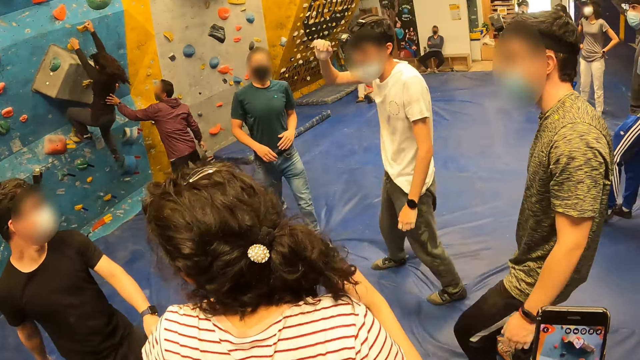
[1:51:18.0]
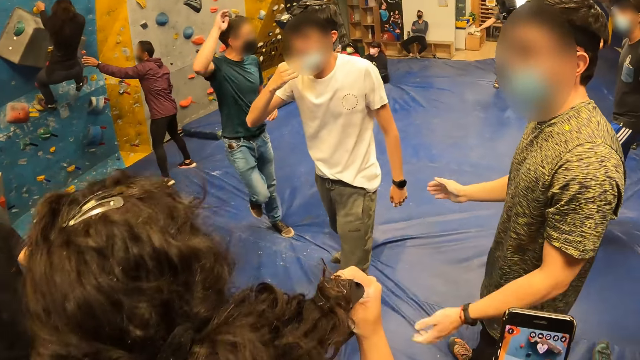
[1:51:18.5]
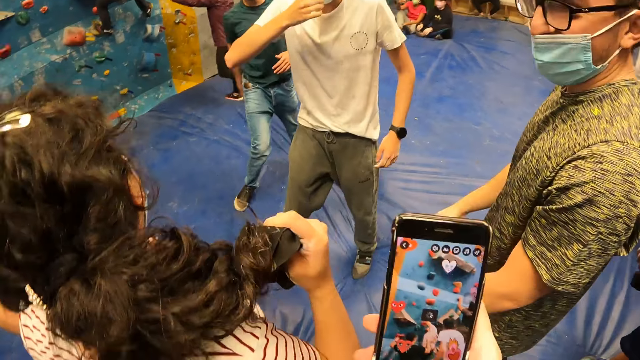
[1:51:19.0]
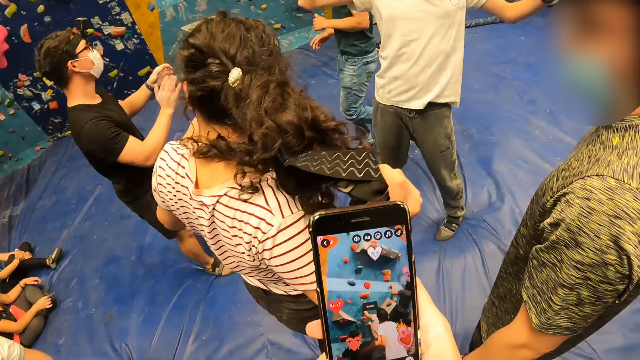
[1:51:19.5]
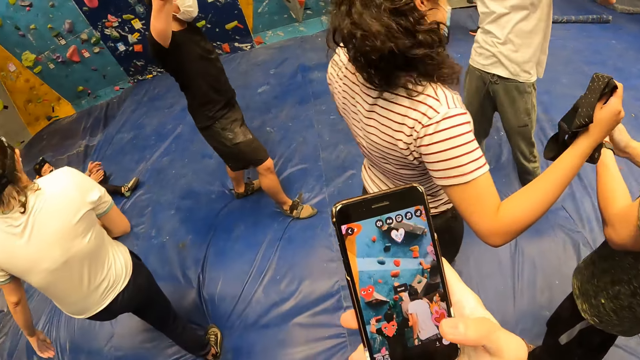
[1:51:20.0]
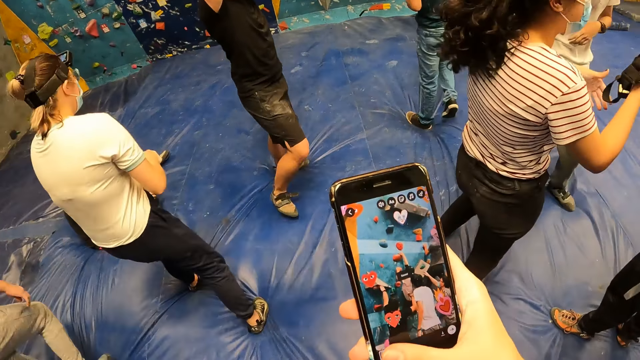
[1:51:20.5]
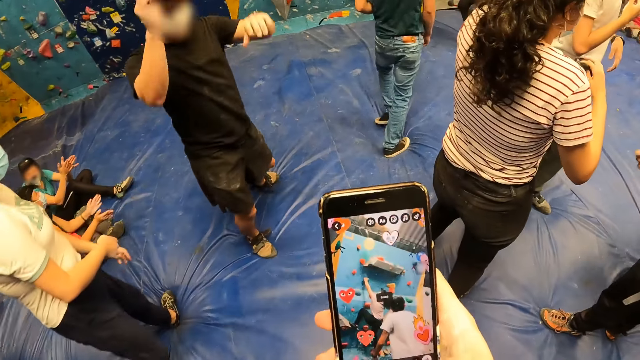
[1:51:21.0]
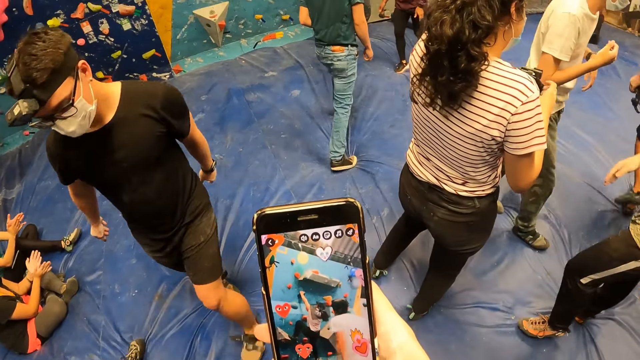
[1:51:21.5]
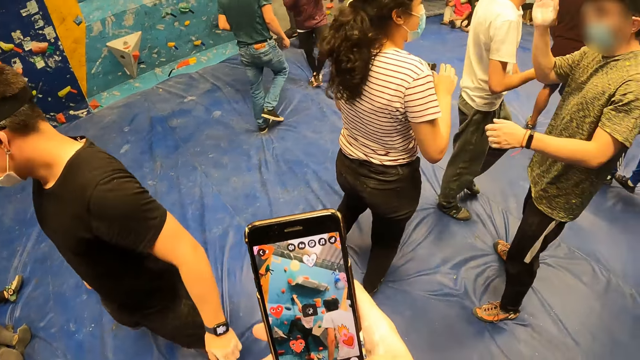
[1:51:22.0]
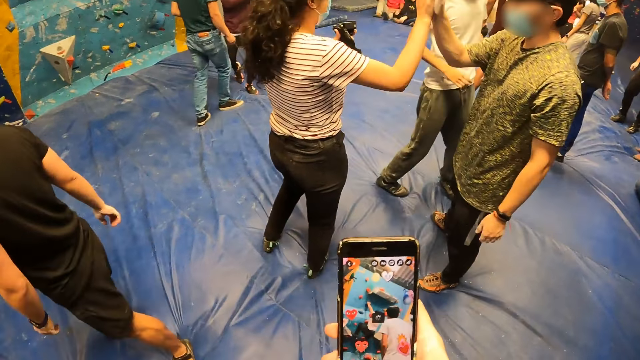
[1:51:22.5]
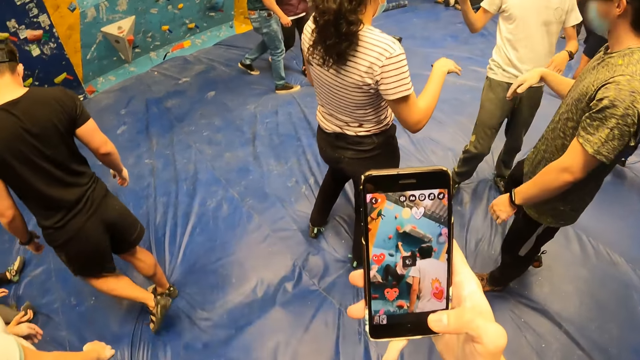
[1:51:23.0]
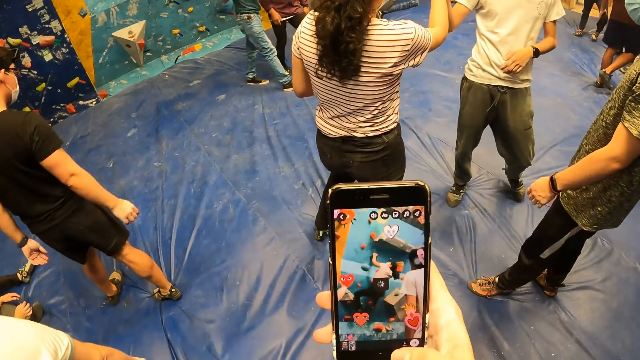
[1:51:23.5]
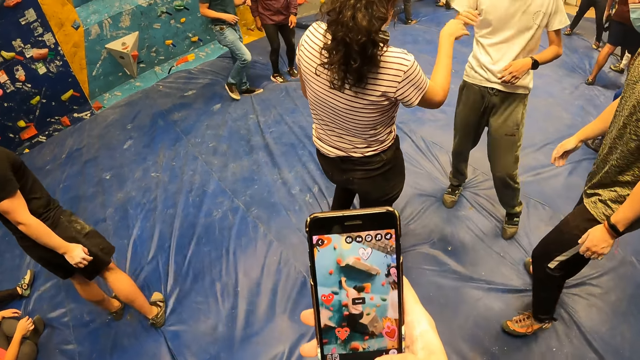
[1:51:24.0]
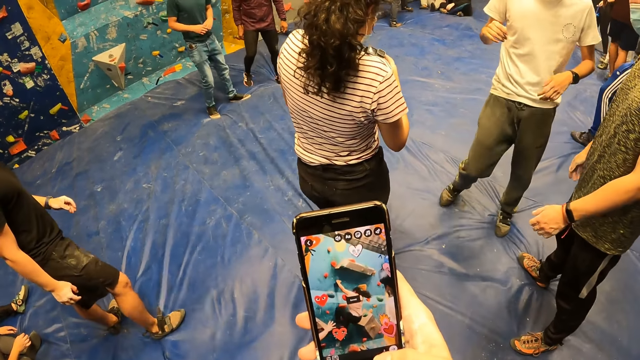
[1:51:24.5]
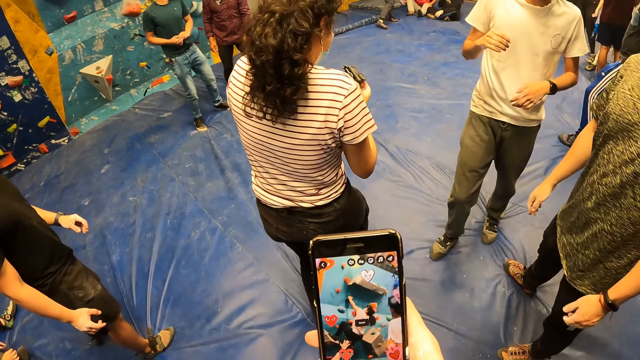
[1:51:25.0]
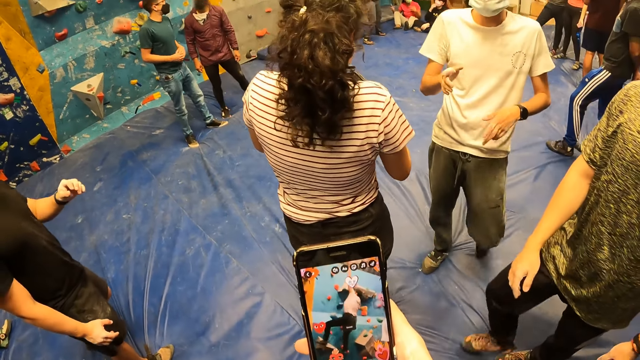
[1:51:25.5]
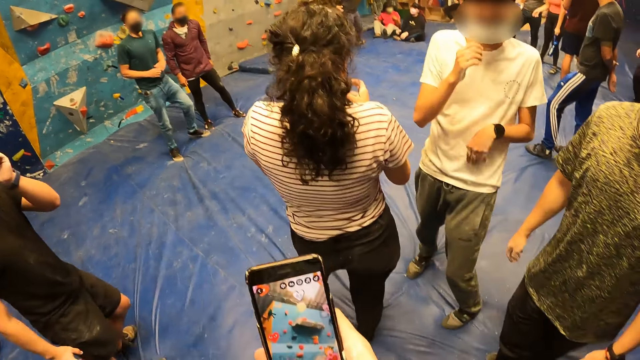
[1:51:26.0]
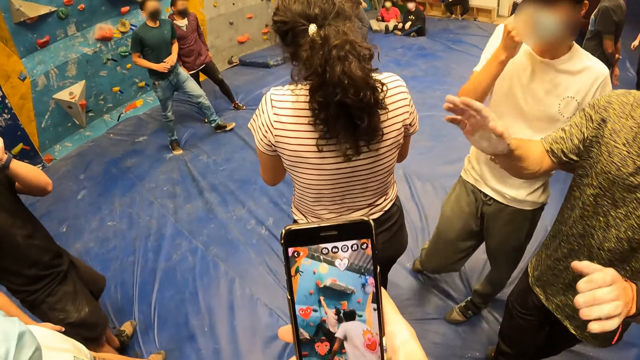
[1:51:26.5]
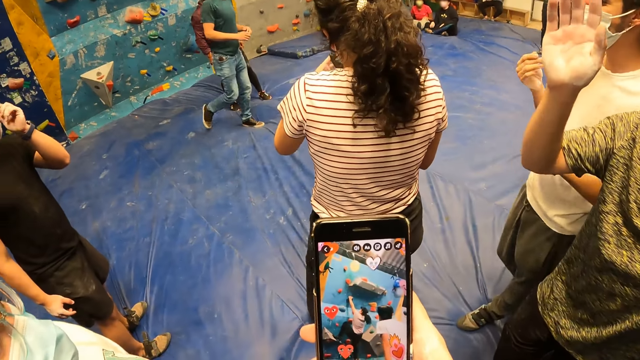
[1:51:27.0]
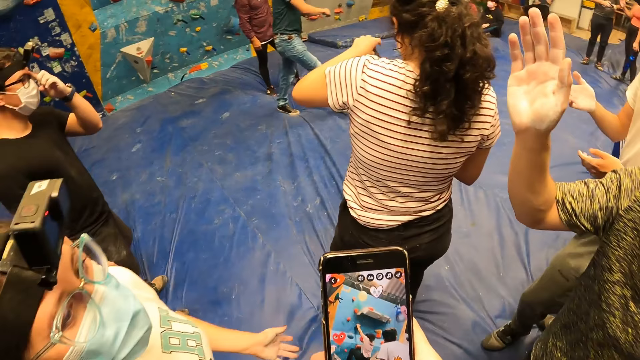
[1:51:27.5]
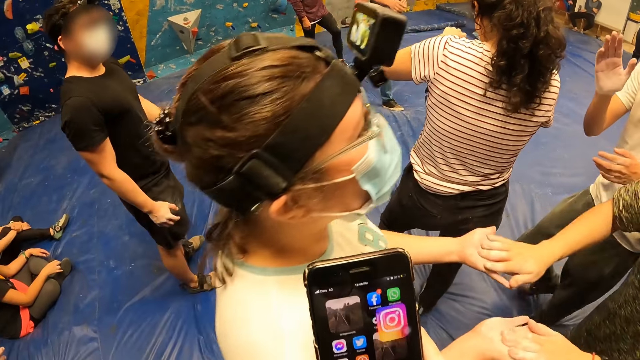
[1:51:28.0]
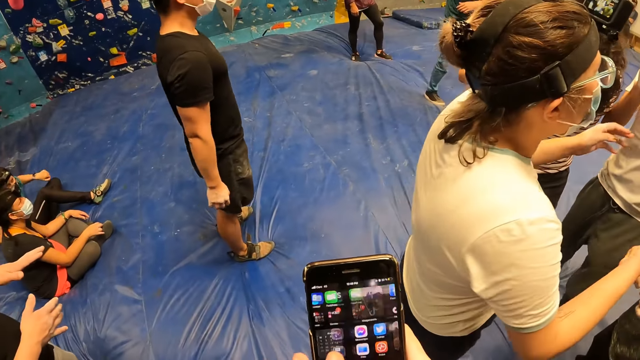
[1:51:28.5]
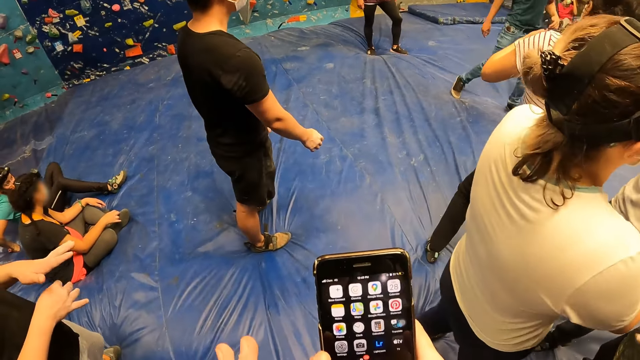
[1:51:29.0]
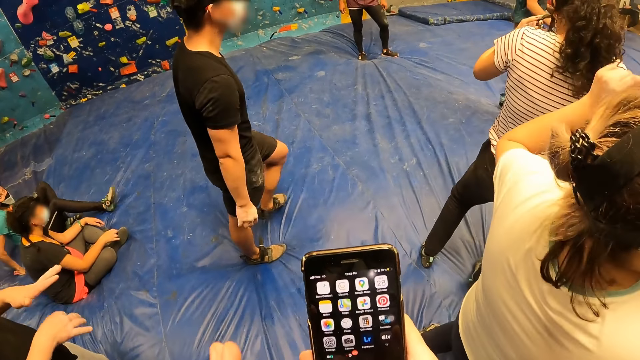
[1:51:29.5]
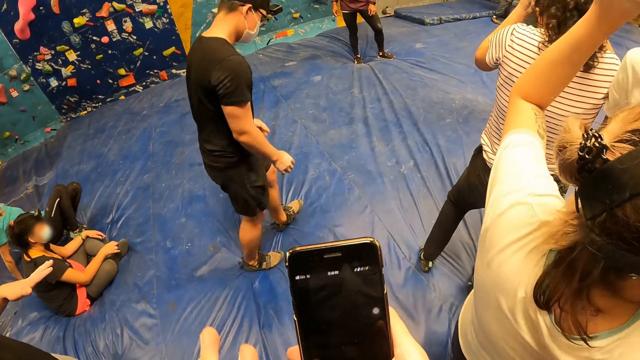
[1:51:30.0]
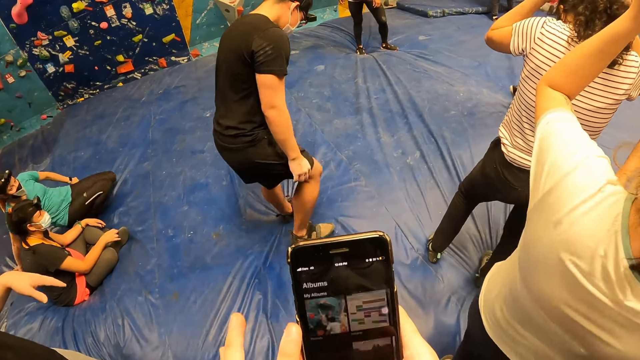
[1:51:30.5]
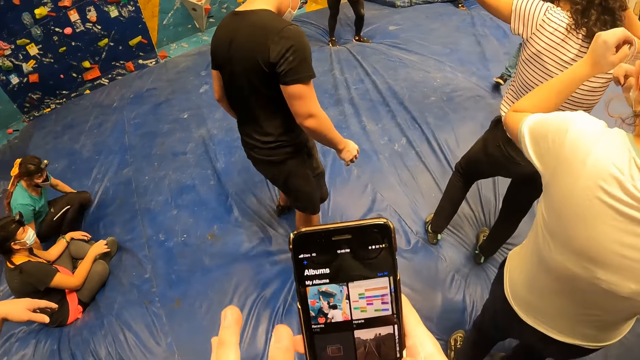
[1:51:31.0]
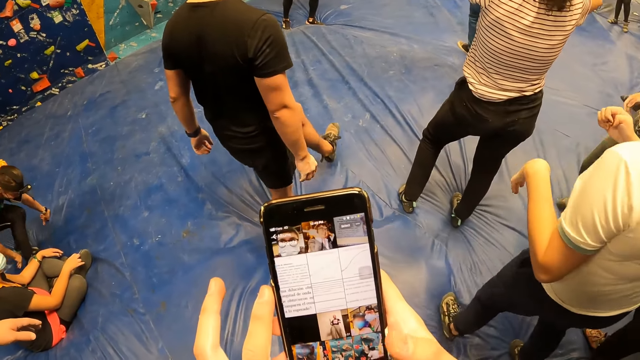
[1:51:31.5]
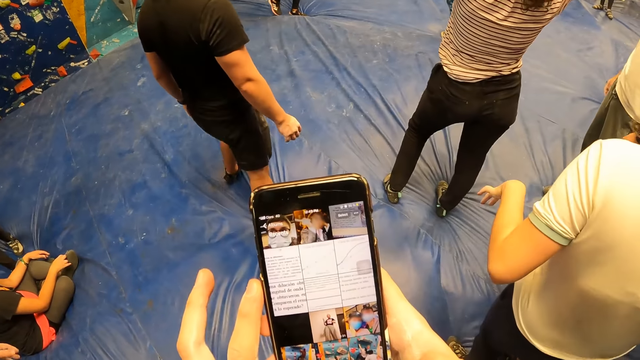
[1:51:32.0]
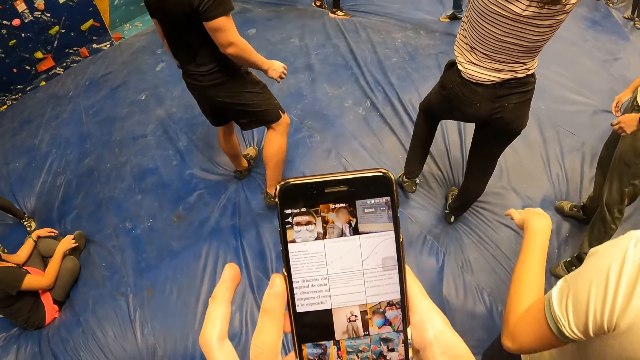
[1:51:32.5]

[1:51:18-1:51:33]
The camera wearer looks around the room. The man adjusts the nose mask on his face with his right hand. Another man interacts with the woman. The woman pulls a camera from her head with her right hand. The other man shakes the woman with his right hand. The first man shakes the woman with his right hand. The first man adjusts the nose mask on his face with his right hand. The other man shakes another woman with both hands. The camera wearer dials the phone.

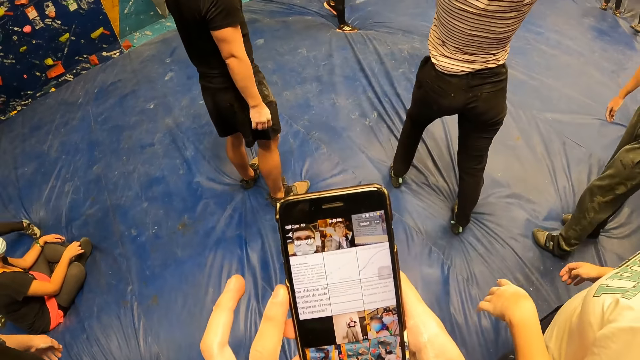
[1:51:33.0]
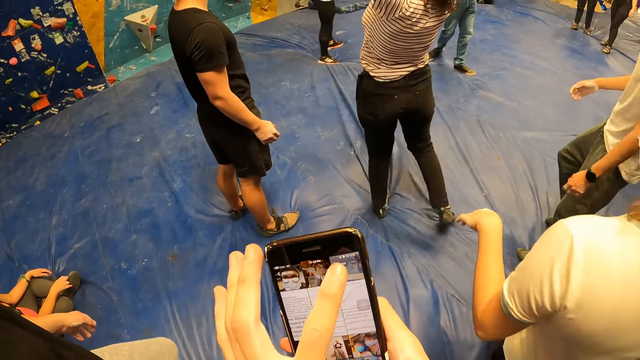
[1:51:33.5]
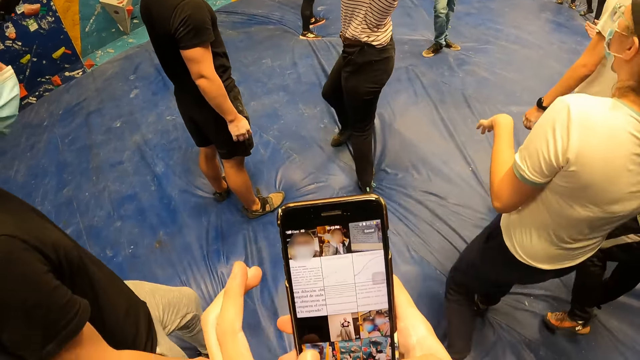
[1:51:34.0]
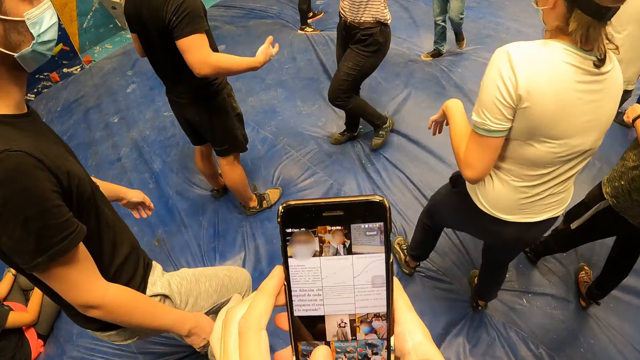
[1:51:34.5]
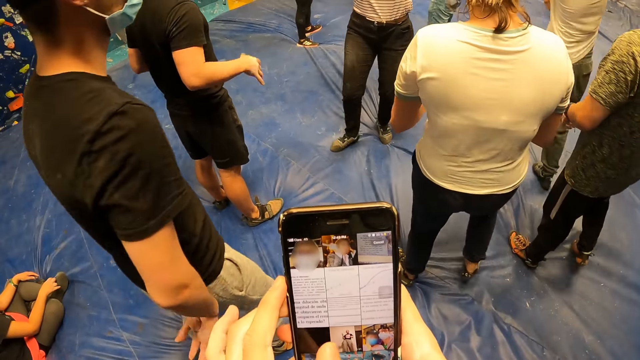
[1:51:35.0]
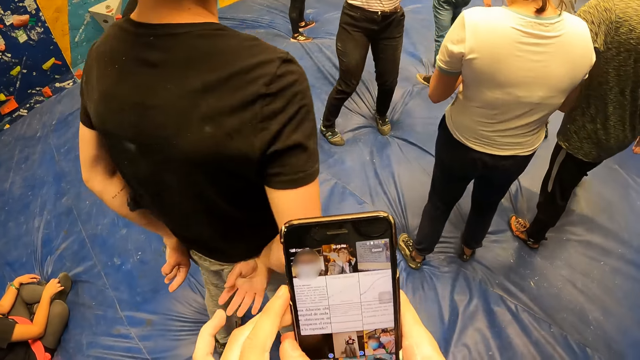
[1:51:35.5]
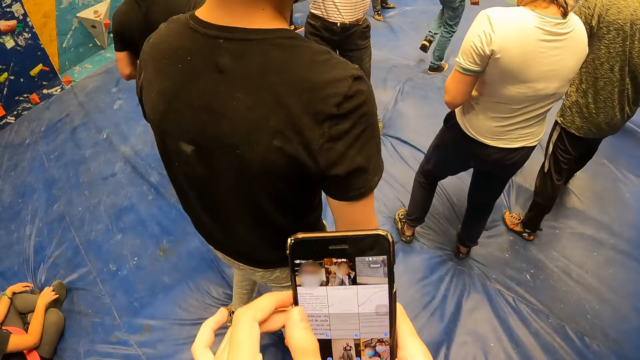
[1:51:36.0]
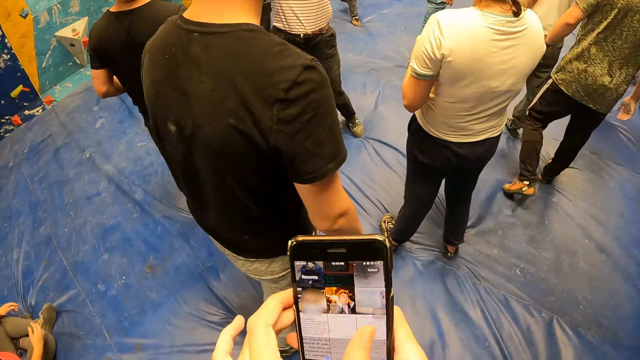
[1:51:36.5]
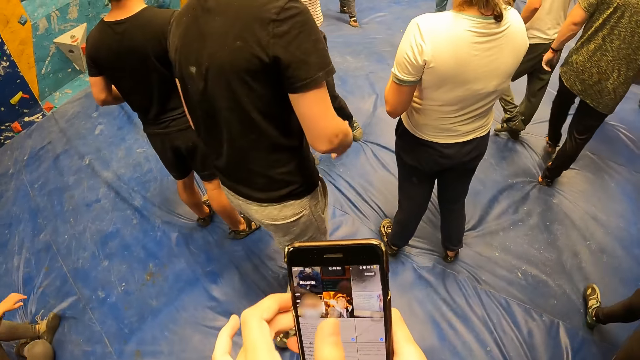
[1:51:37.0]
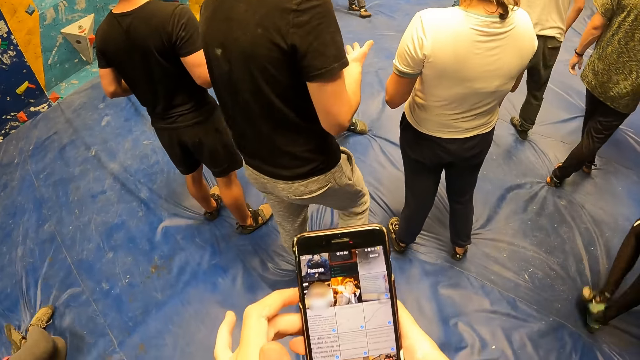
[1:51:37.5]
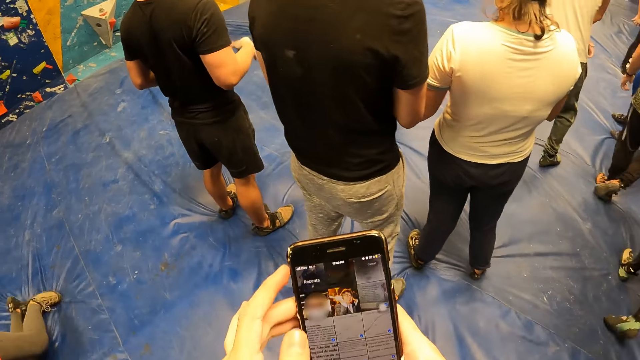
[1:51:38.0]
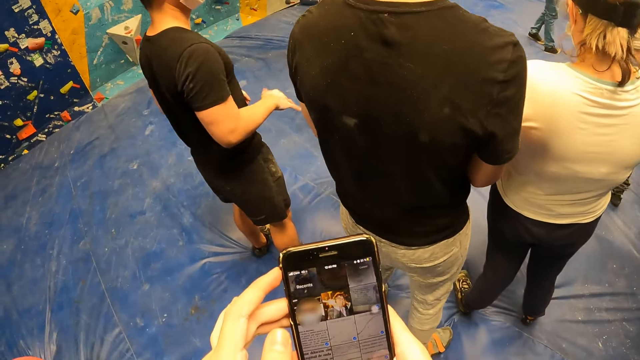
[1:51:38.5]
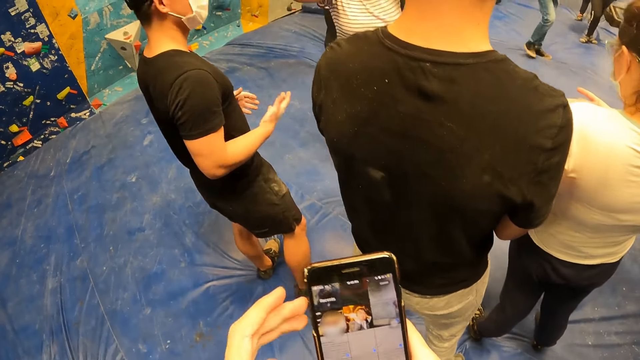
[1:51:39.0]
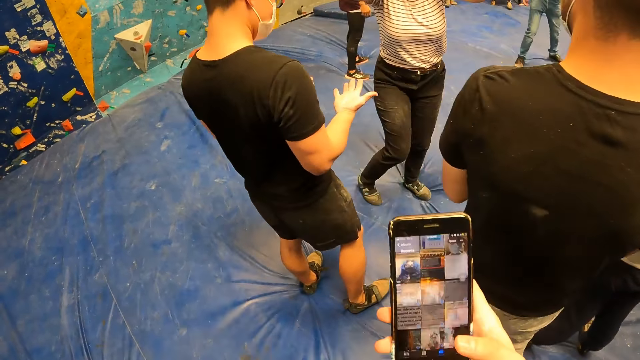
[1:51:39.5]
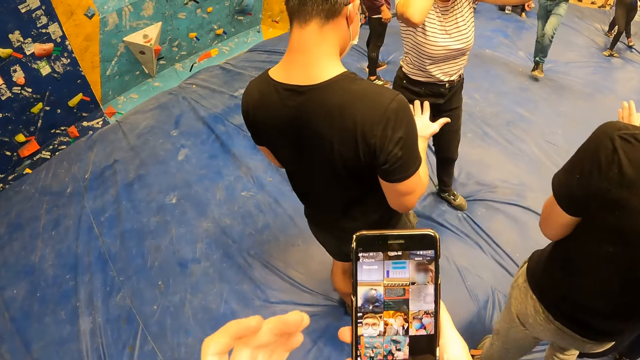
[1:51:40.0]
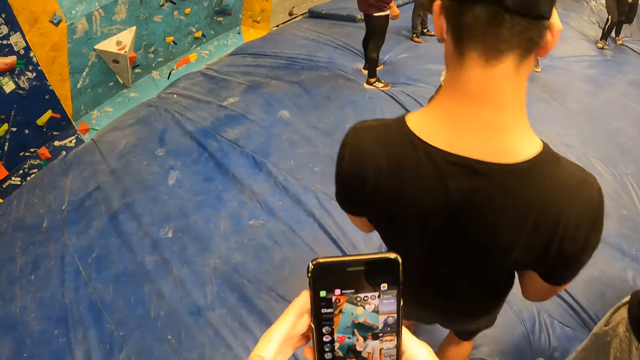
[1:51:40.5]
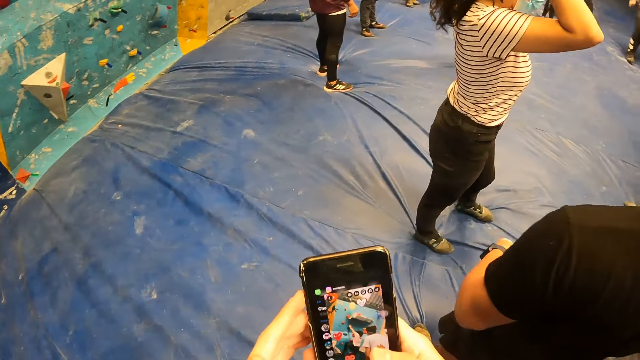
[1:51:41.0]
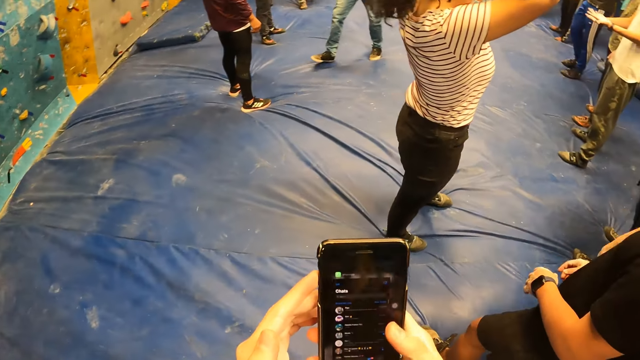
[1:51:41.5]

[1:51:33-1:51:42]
The camera wearer moves his hand.
